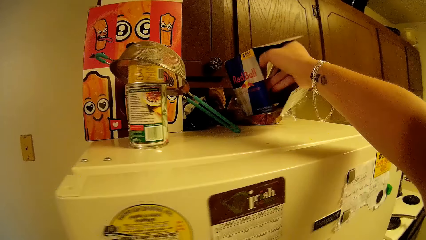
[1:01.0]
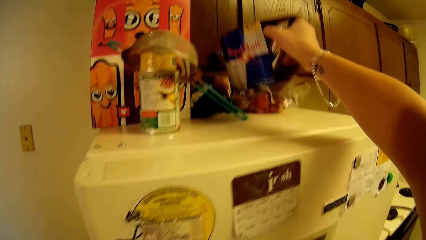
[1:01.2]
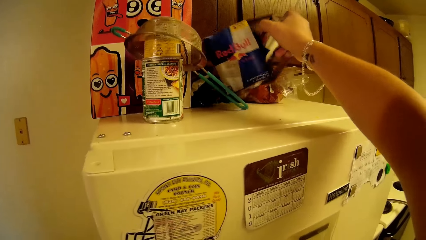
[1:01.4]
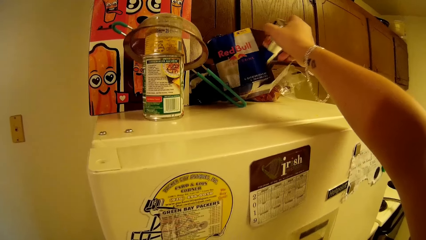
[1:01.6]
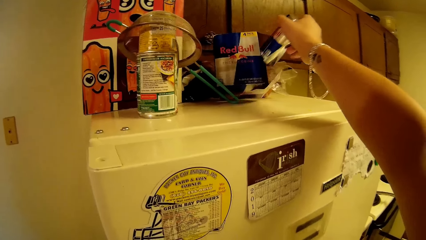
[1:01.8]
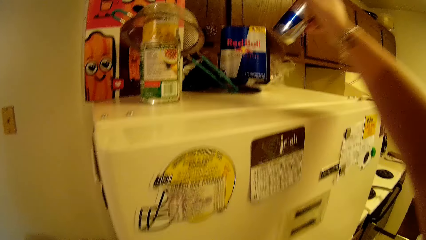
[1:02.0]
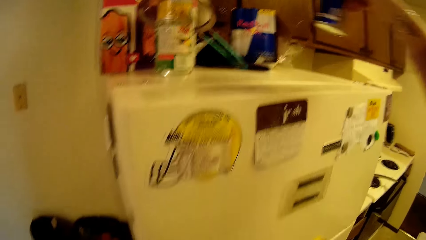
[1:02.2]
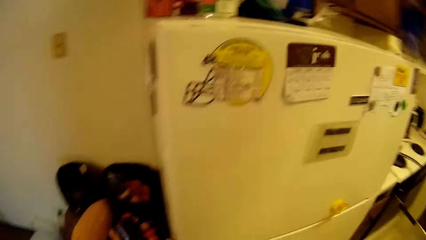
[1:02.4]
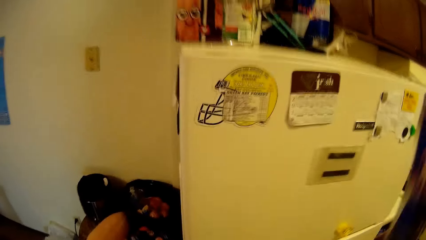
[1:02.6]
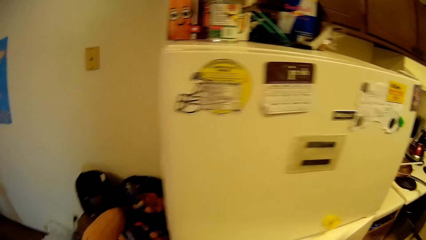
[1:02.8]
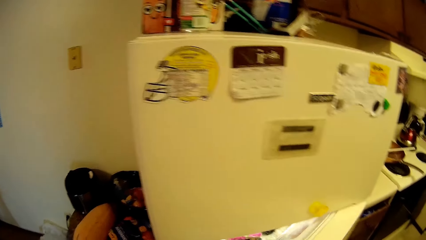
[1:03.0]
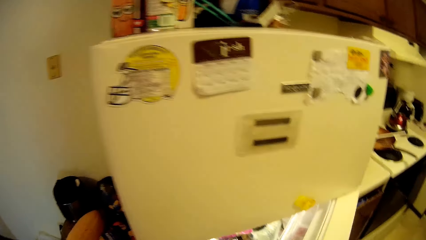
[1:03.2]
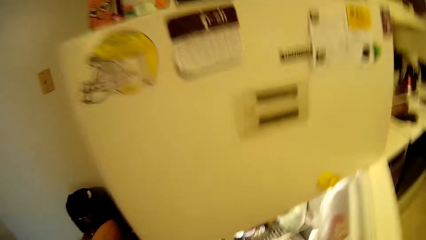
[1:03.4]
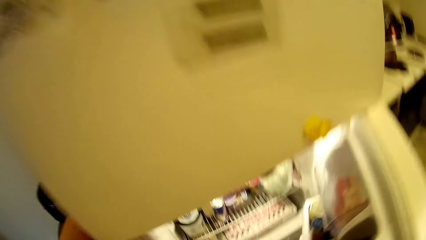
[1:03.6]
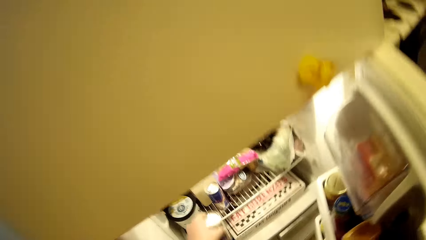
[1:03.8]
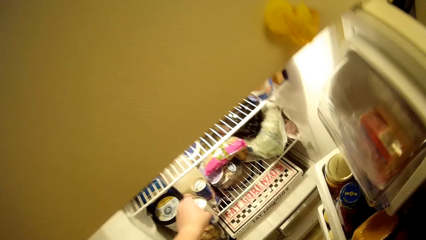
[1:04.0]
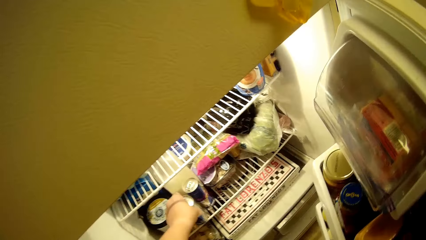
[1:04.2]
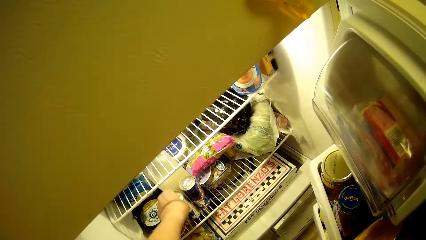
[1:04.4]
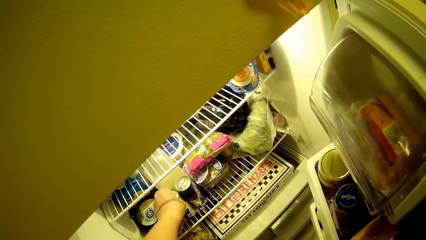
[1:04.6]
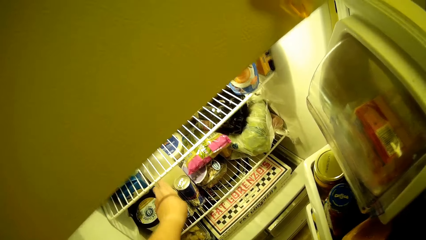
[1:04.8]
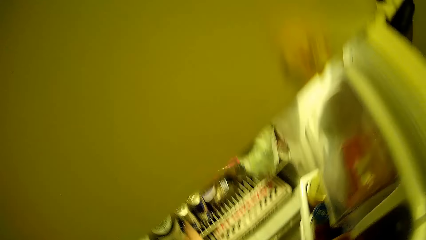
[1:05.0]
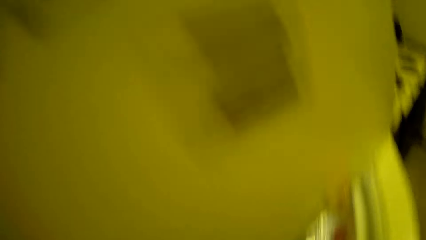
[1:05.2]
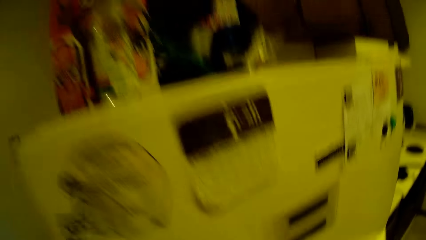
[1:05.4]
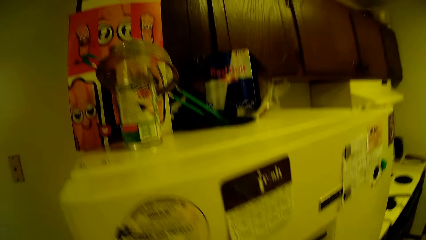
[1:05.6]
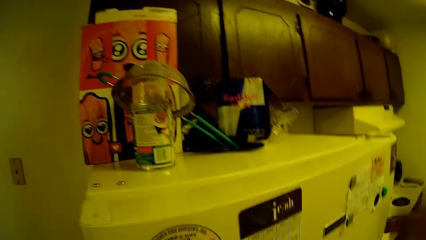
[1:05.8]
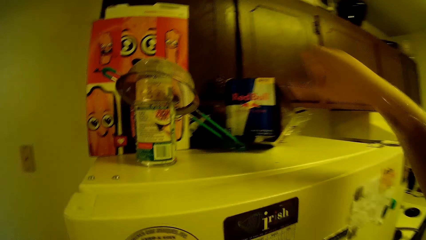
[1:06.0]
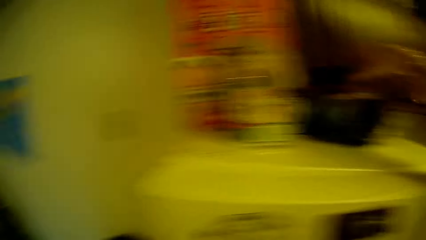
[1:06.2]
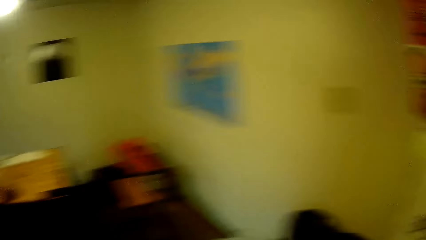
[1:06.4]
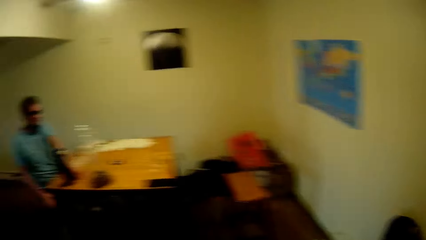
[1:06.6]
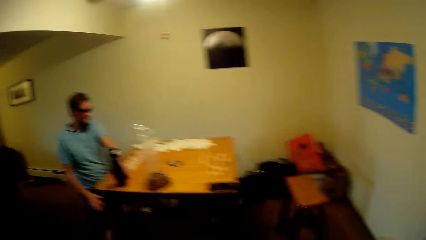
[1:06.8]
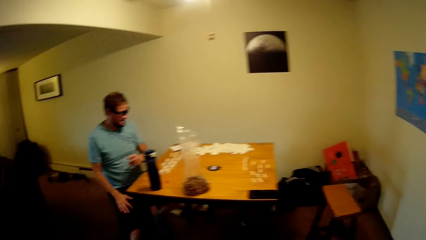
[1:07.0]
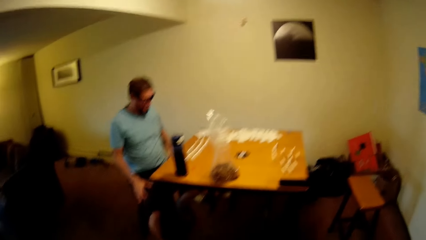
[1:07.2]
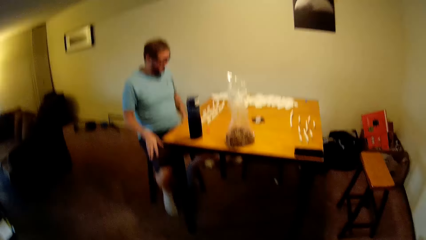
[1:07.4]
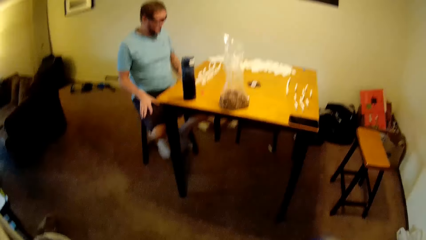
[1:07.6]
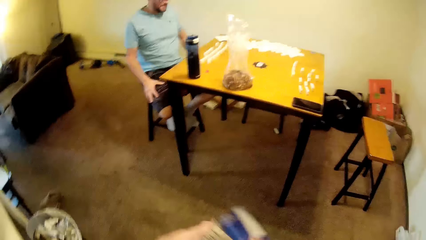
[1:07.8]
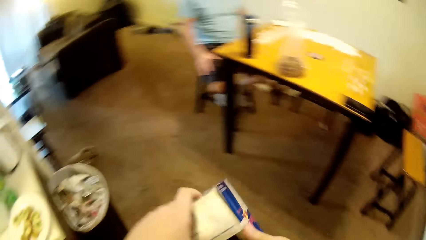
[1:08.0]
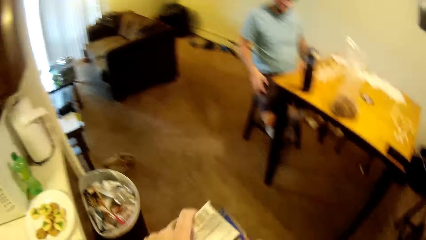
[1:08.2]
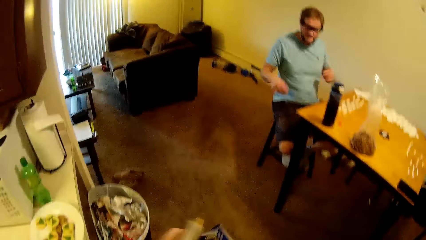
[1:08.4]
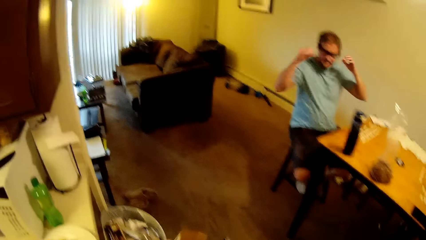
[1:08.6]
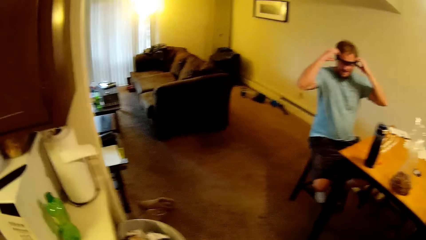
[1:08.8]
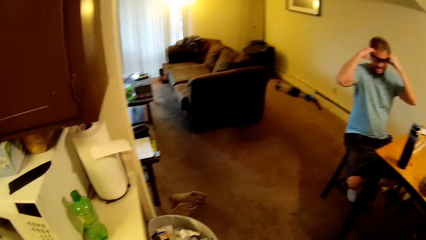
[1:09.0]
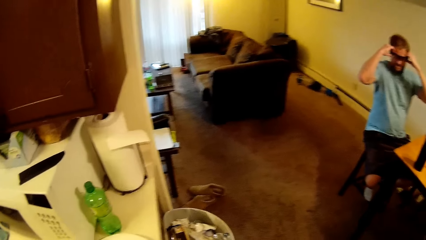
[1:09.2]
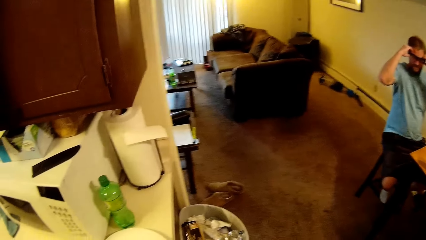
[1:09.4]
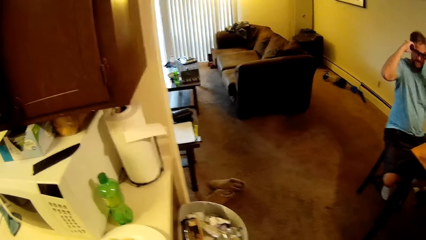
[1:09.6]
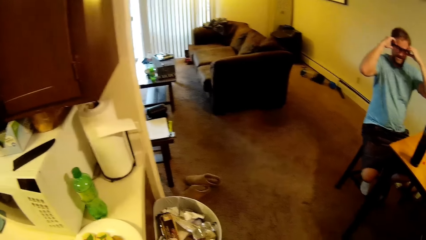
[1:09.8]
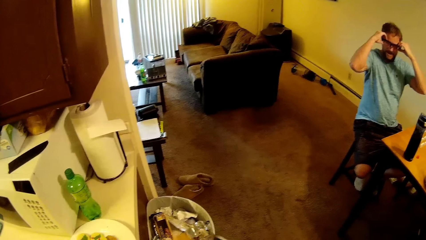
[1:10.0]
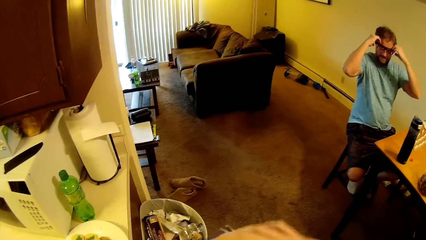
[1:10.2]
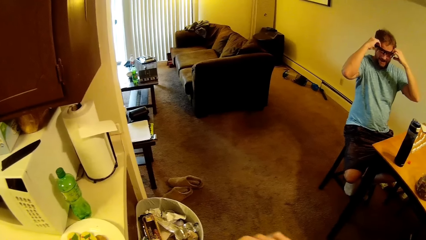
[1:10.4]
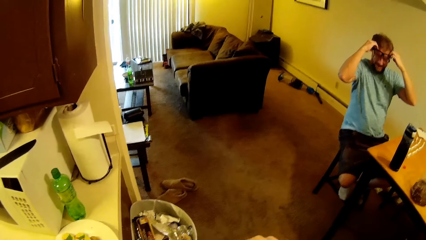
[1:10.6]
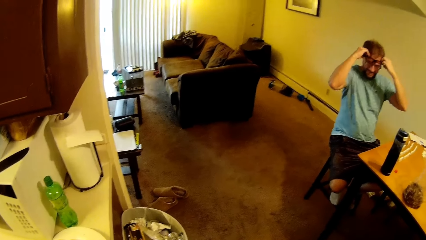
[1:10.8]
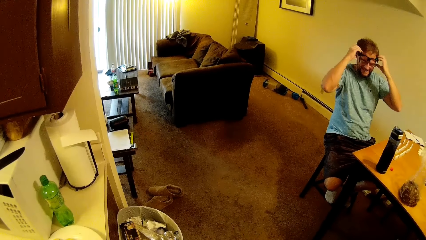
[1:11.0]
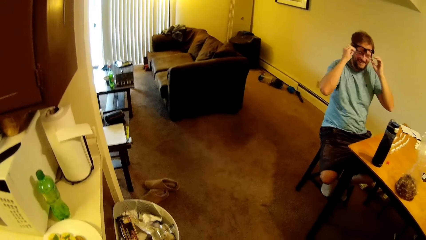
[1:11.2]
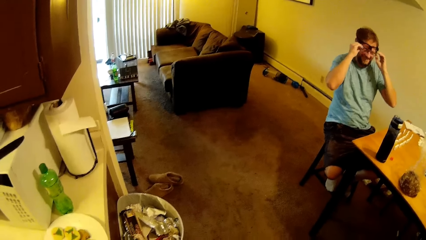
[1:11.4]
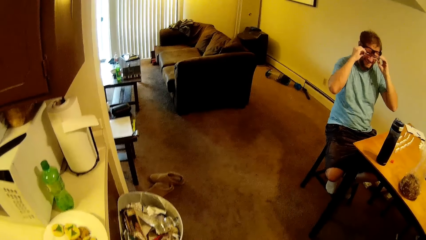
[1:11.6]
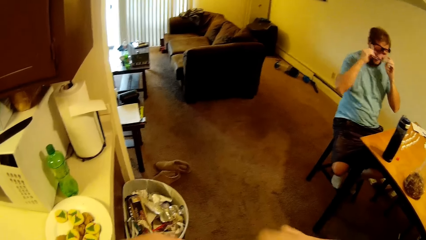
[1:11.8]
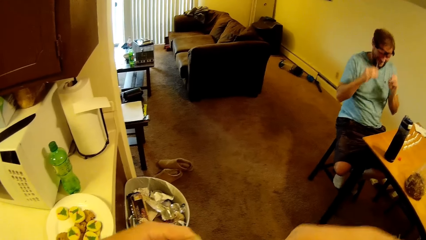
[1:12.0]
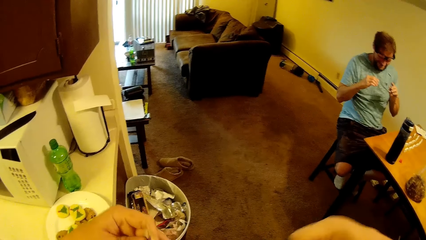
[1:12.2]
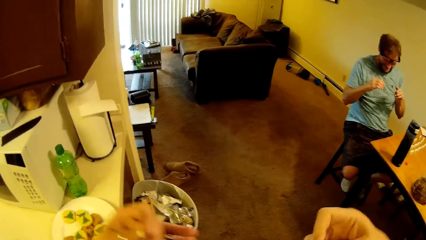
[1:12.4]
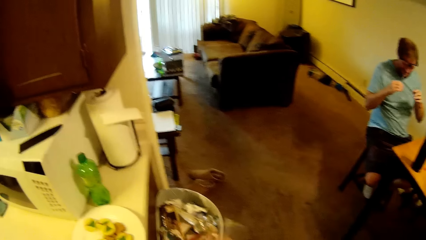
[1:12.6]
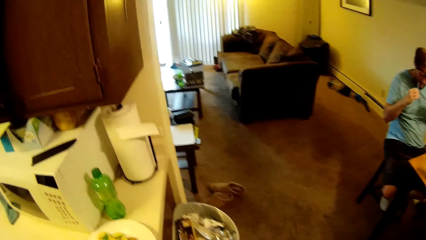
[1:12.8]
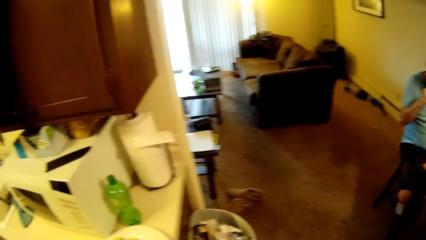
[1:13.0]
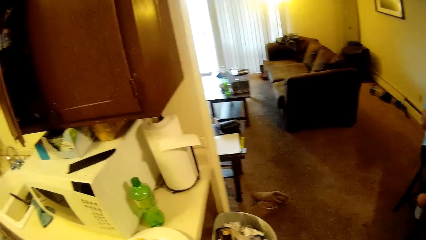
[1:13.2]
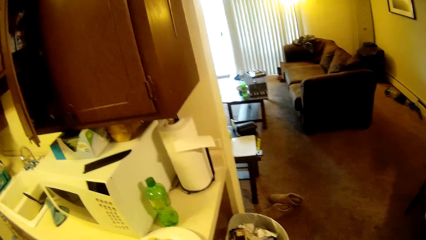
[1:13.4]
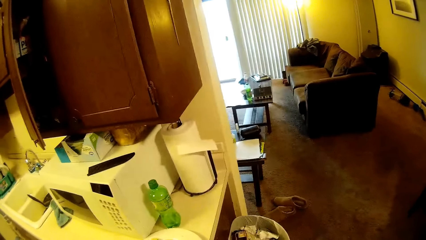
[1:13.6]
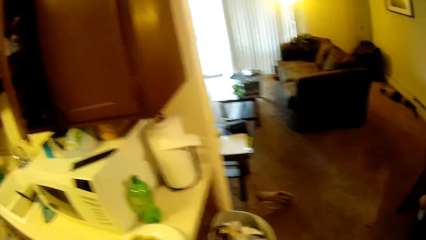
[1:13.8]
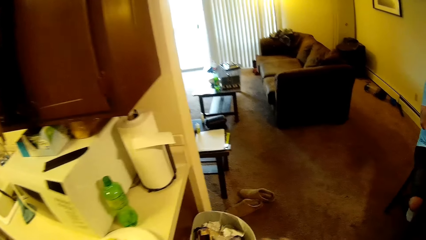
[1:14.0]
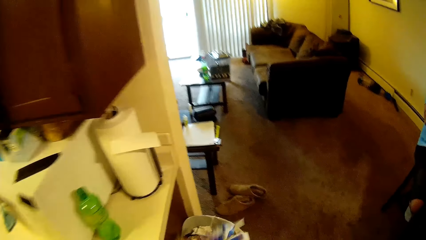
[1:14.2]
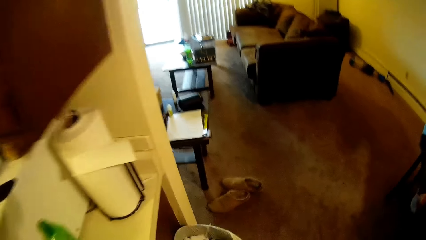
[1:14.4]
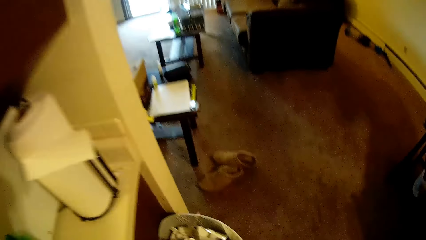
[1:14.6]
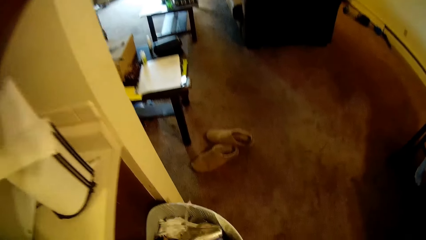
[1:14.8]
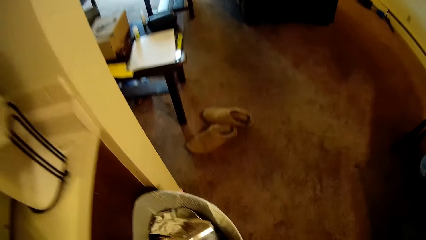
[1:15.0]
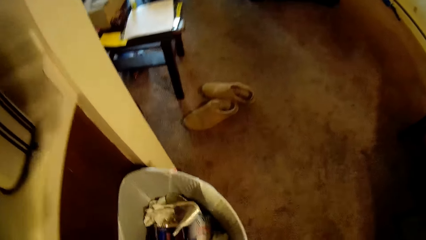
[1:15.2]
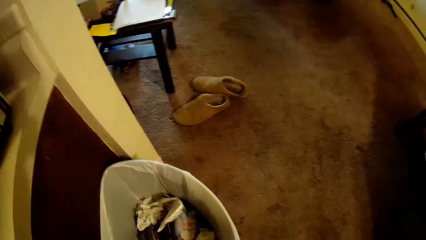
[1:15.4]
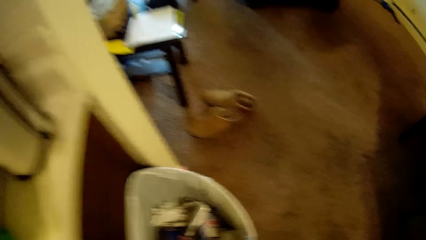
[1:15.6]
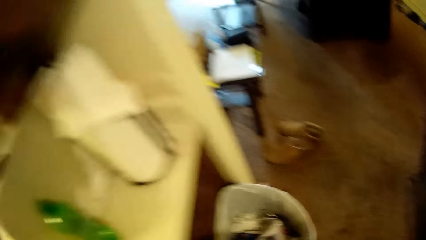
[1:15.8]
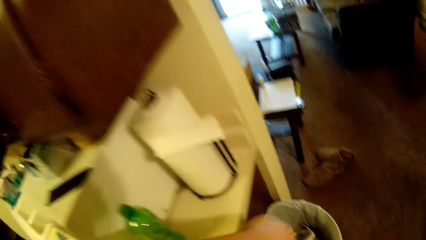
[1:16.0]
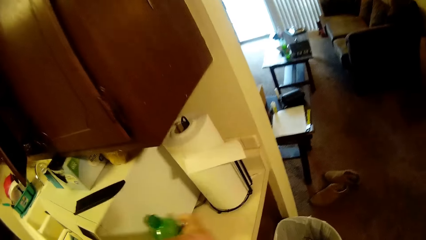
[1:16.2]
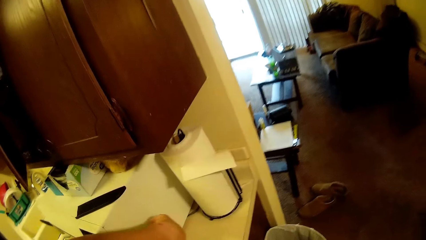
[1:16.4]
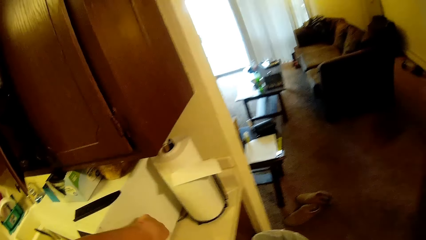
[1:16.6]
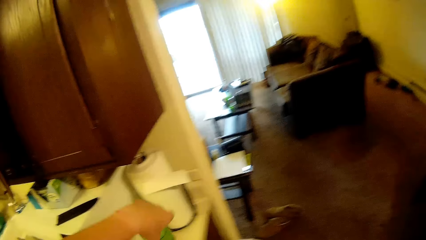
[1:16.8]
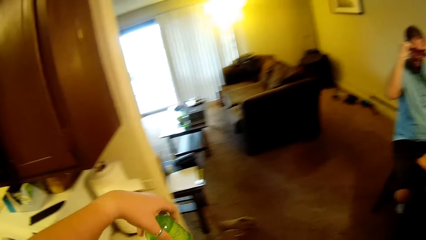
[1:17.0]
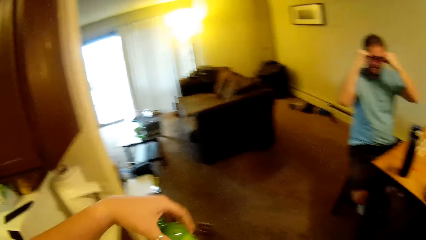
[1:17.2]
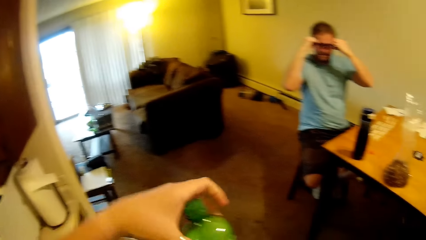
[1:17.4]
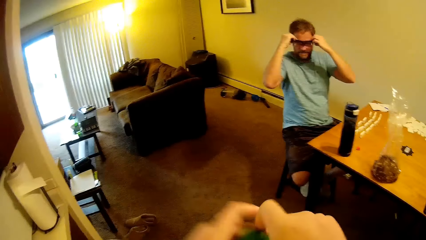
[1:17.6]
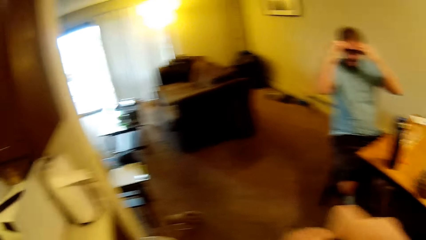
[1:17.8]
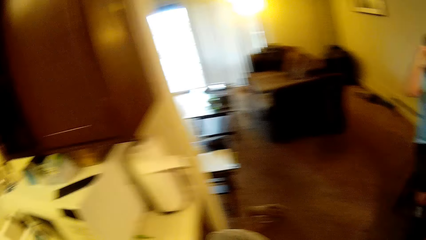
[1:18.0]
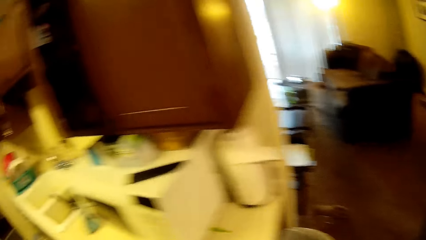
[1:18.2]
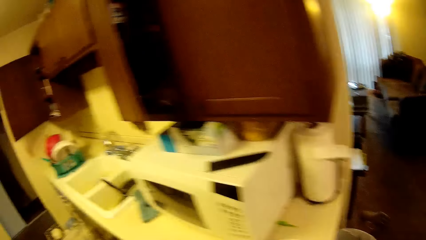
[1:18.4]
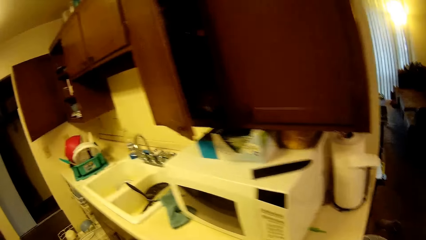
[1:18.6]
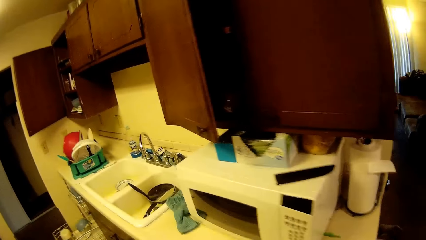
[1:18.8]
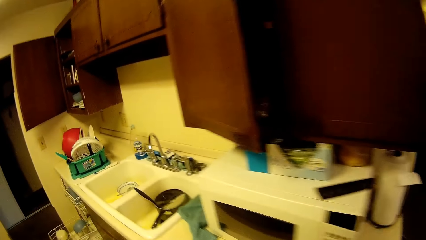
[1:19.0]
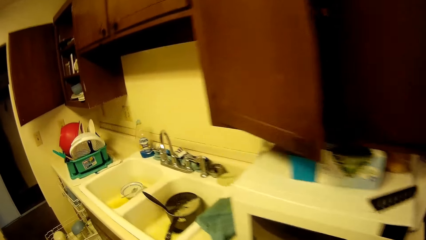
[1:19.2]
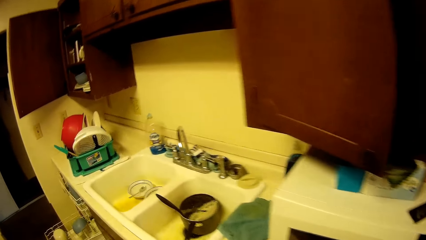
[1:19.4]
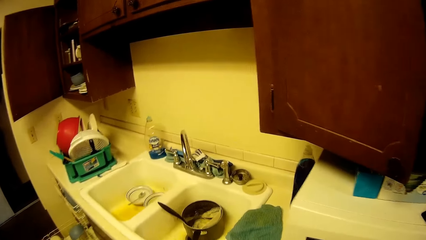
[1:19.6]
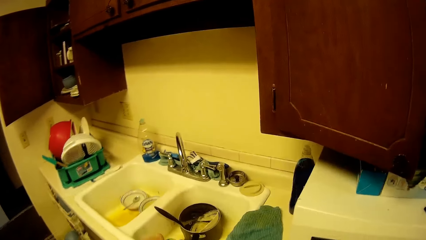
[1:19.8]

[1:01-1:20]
A man talks to the camera wearer. The camera wearer takes the red bull energy drink and talks to the man. They open the fridge, put the red bull energy drink in the fridge, look around, and close the fridge. They walk, look around, and take the red bull energy drink. They talk to the man. The man talks to the camera wearer and adjusts the camera. The camera wearer talks to the man. They throw the box of red bull energy drink in the dustbin. They talk to the man. The man talks to the camera wearer. The camera wearer talks to the man. They take a bottle of something. They walk and look around.
